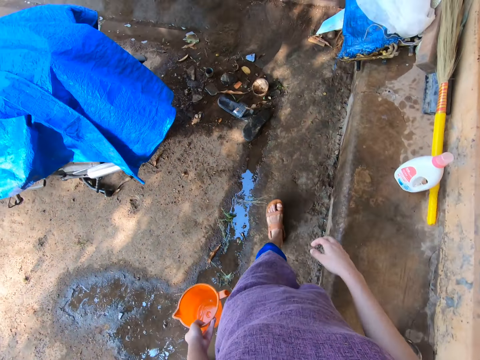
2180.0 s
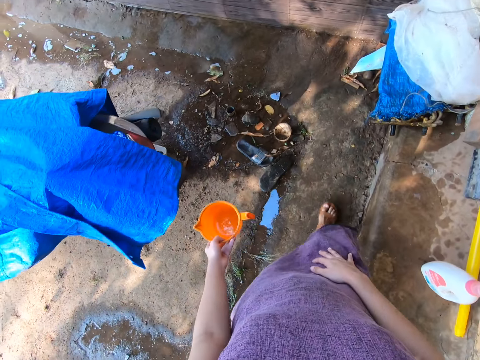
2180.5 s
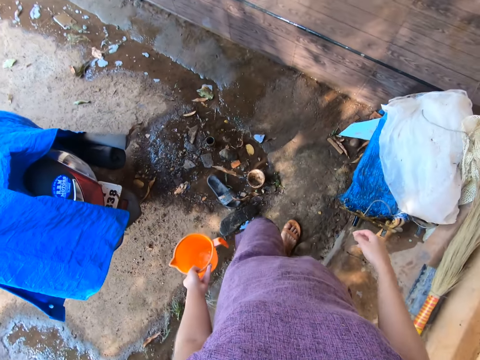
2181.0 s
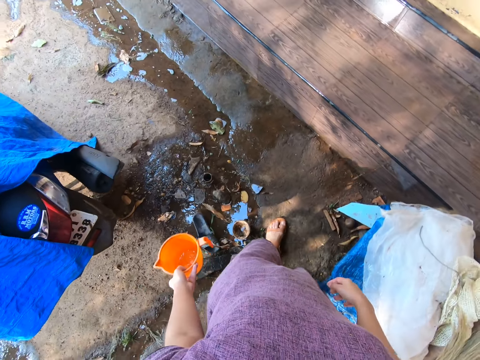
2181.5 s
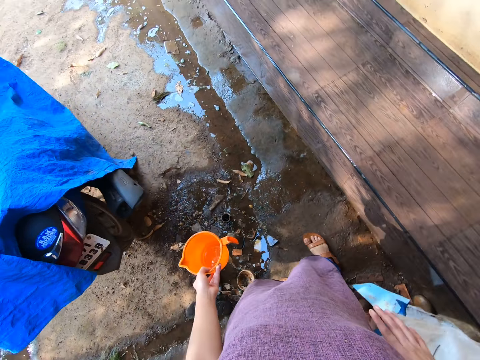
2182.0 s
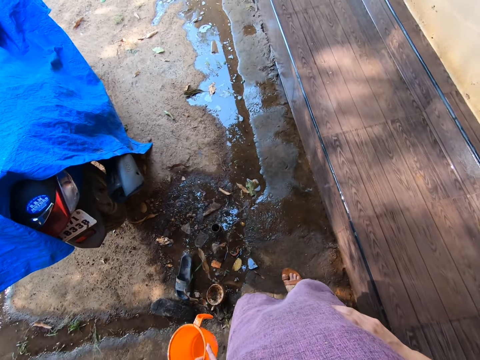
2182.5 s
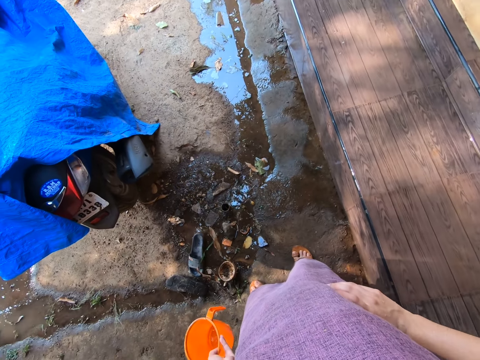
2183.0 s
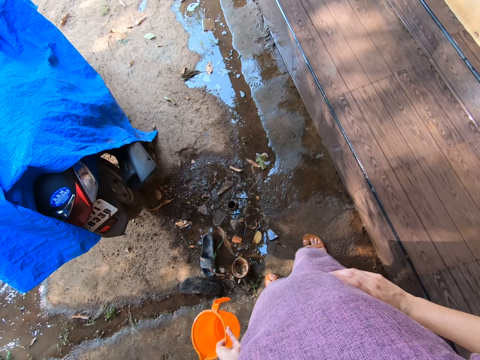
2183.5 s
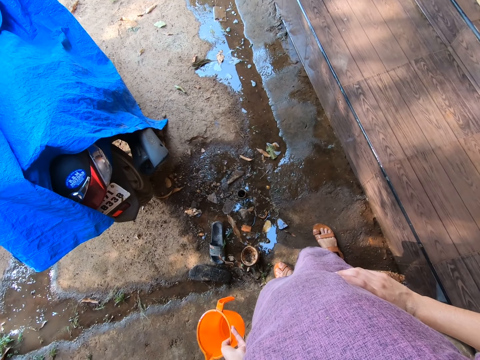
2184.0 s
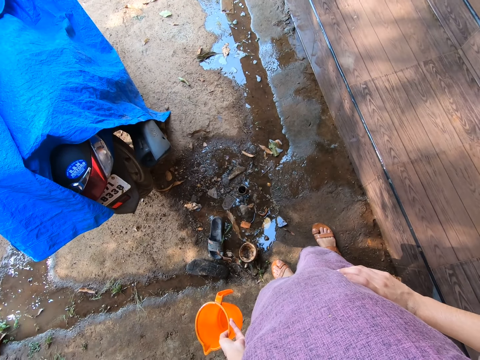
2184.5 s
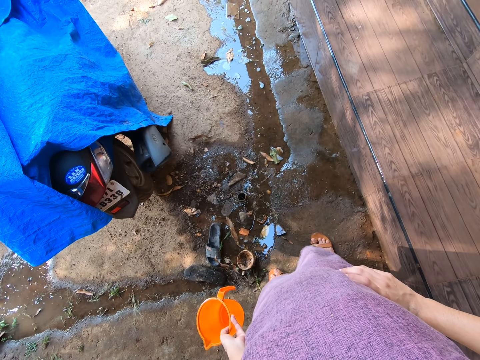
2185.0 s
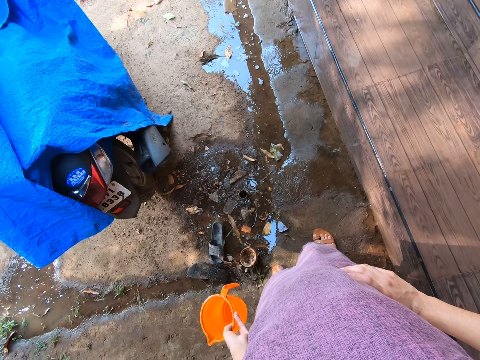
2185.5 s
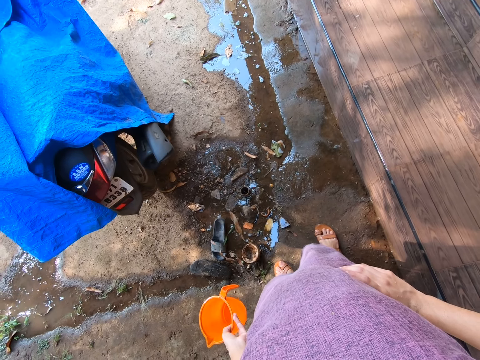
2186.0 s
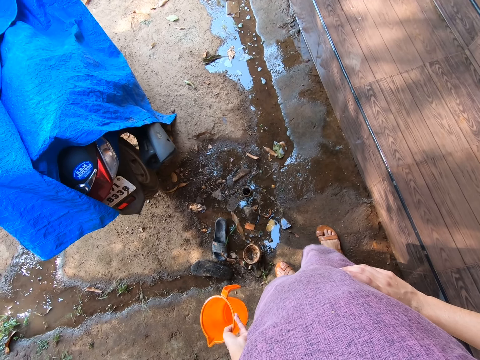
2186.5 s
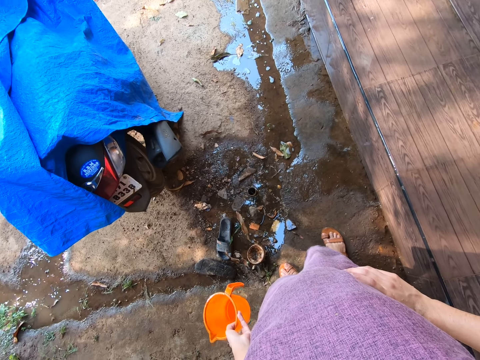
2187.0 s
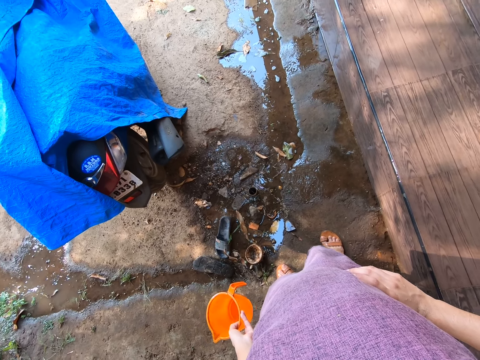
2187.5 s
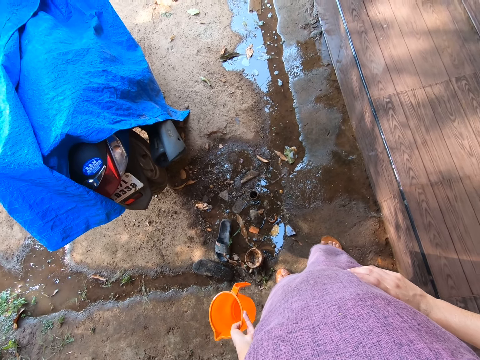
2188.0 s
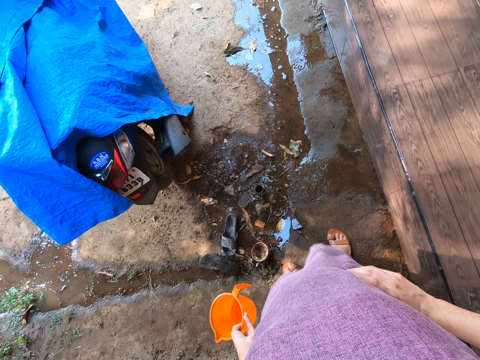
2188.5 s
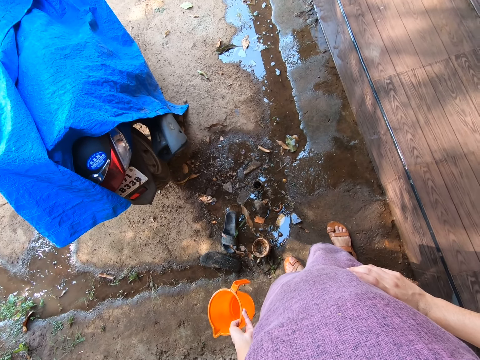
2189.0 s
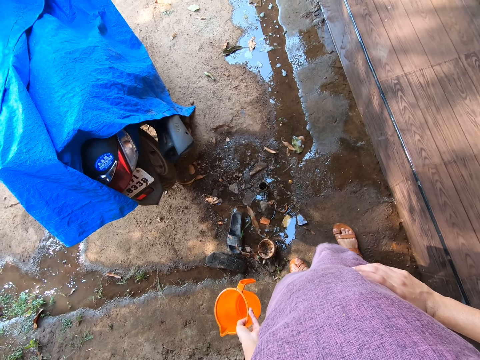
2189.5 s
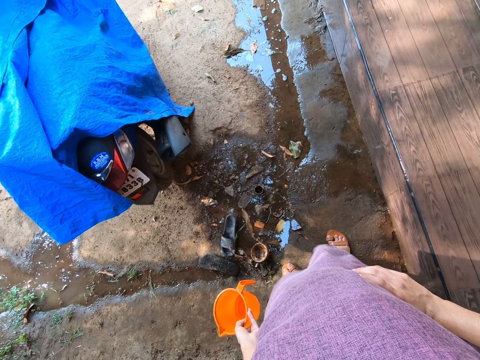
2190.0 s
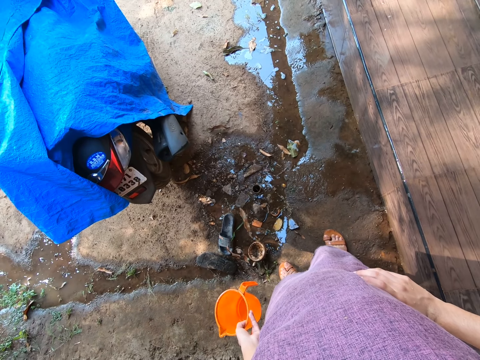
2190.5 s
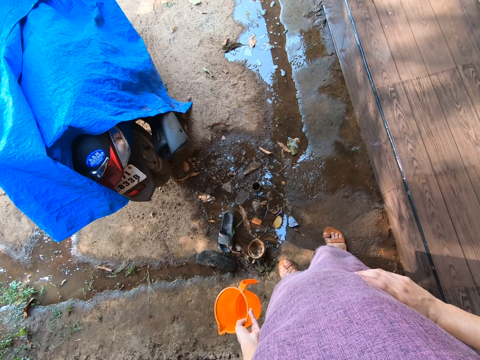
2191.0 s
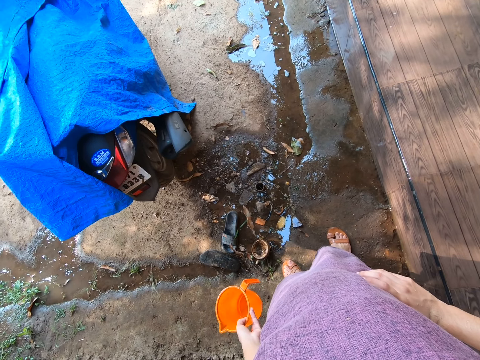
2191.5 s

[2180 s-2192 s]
The camera wearer walks around. They look around.

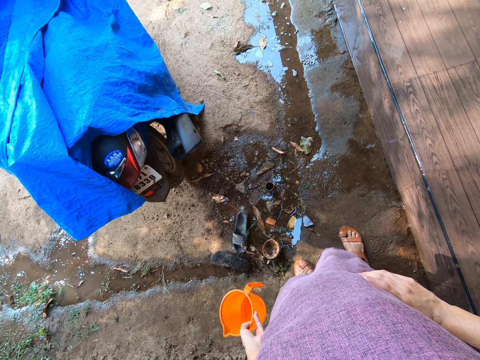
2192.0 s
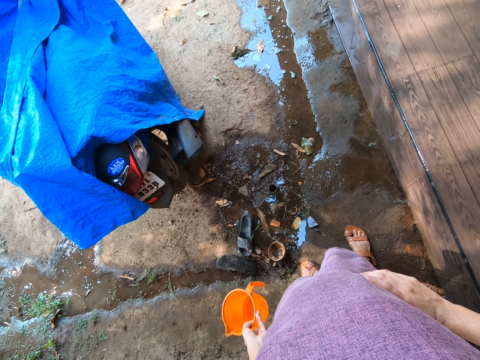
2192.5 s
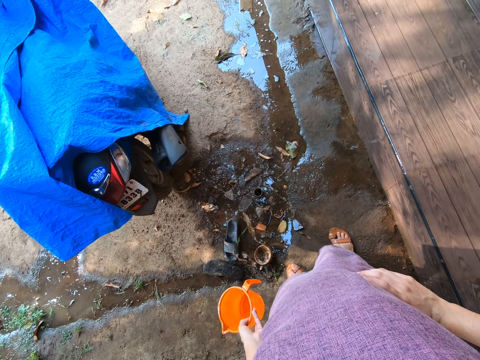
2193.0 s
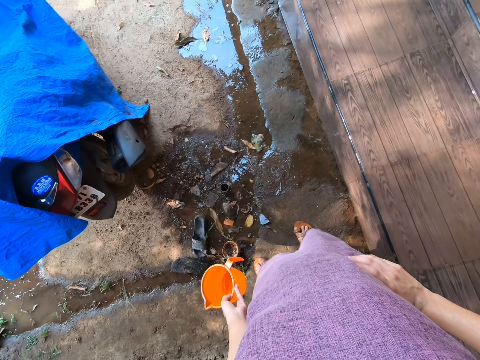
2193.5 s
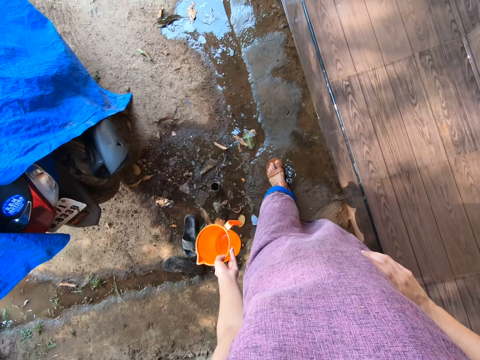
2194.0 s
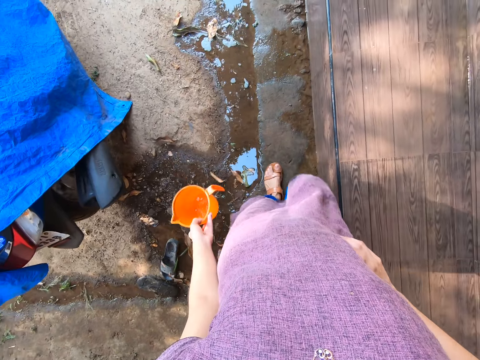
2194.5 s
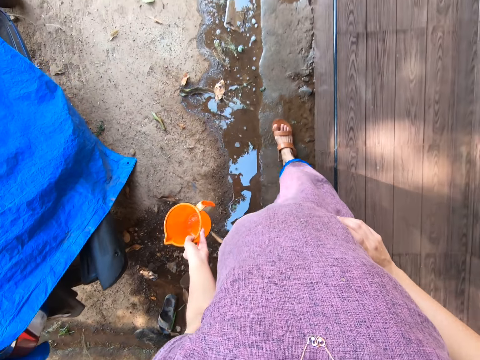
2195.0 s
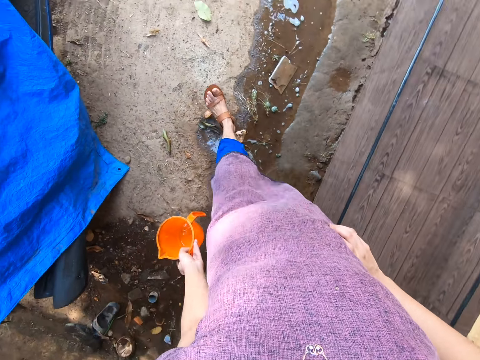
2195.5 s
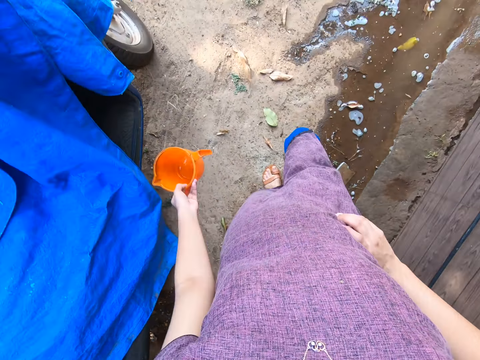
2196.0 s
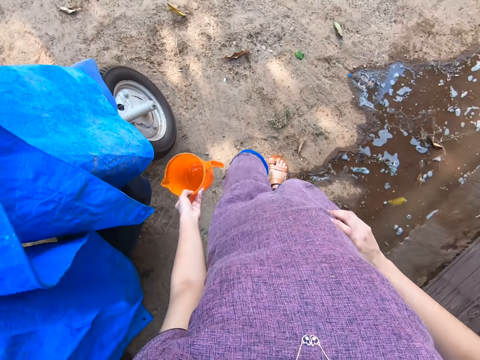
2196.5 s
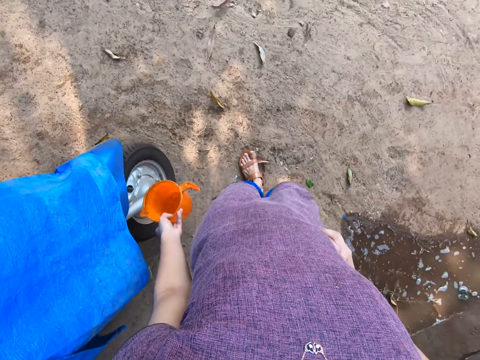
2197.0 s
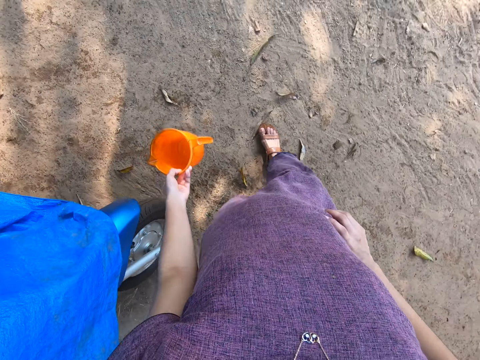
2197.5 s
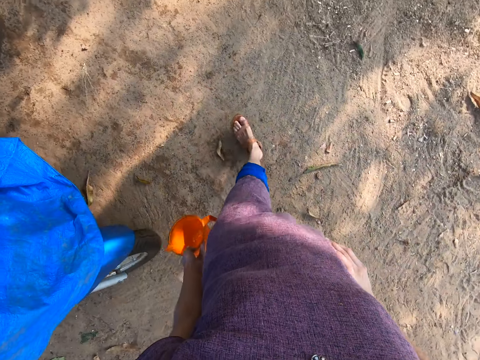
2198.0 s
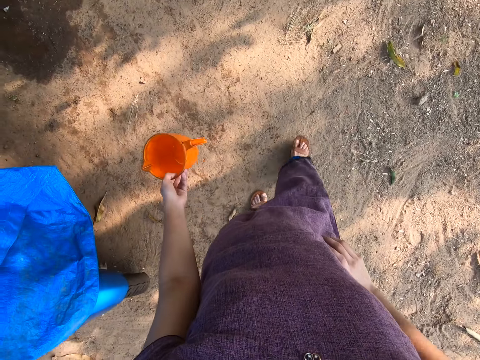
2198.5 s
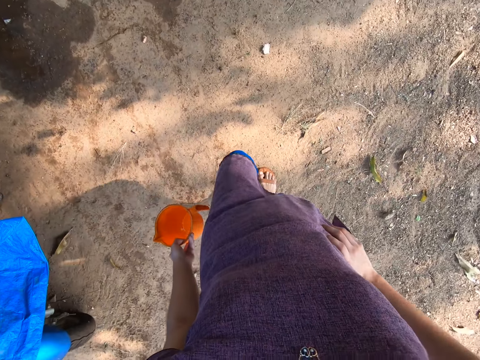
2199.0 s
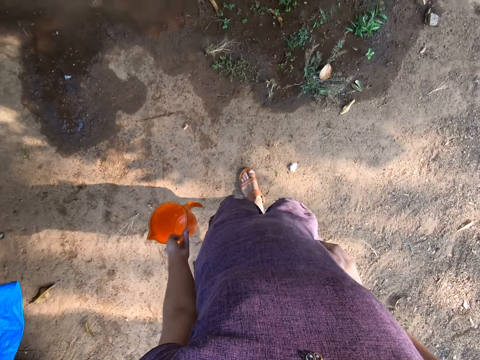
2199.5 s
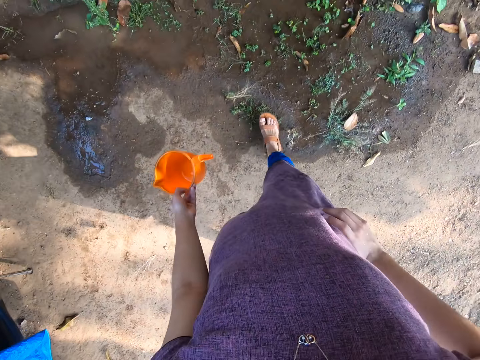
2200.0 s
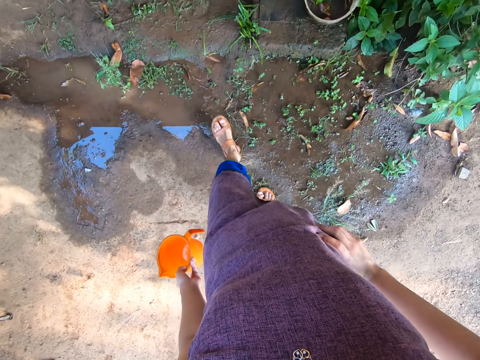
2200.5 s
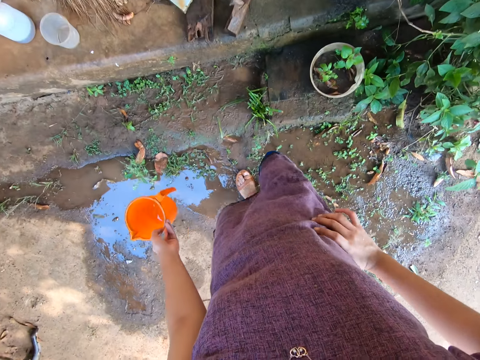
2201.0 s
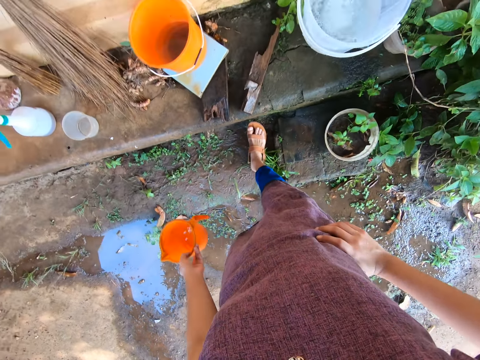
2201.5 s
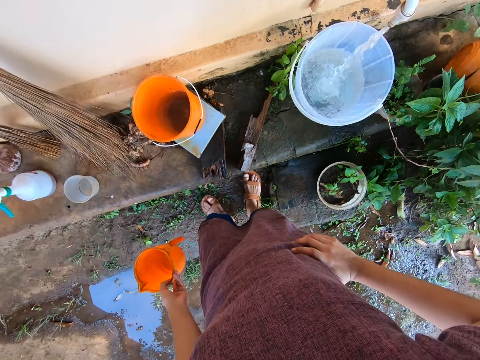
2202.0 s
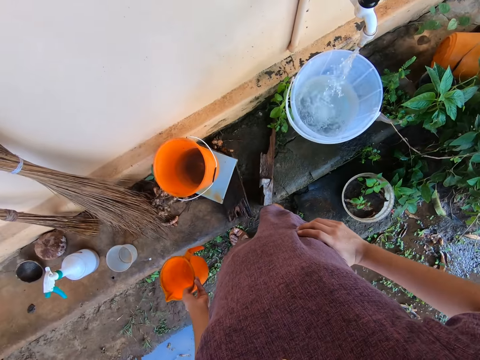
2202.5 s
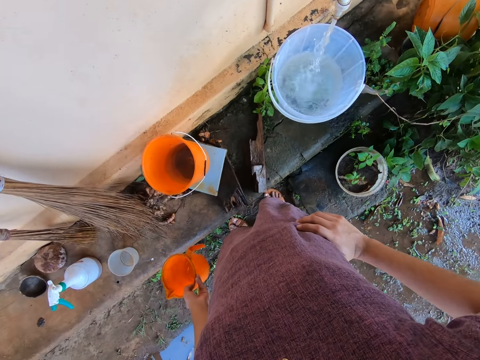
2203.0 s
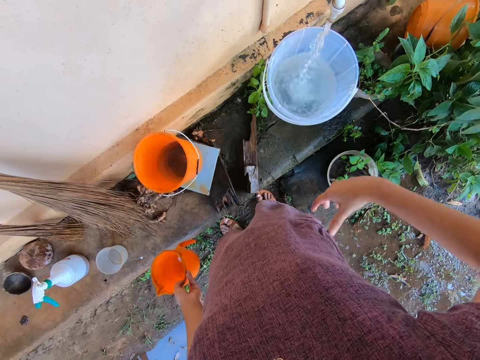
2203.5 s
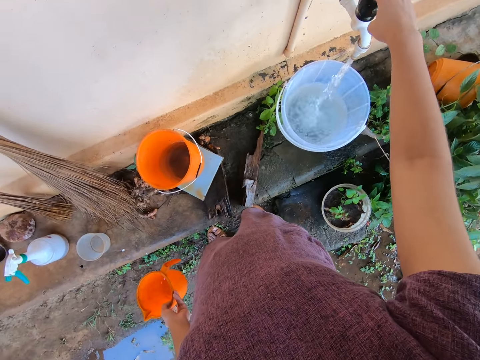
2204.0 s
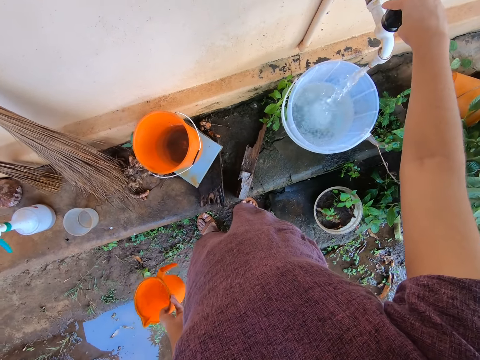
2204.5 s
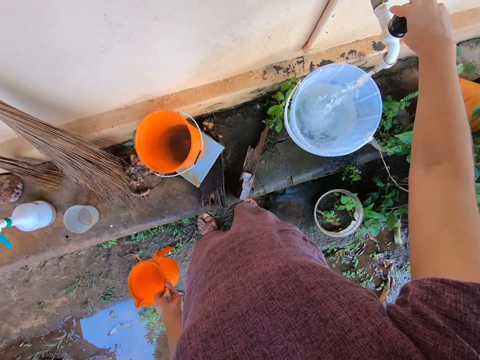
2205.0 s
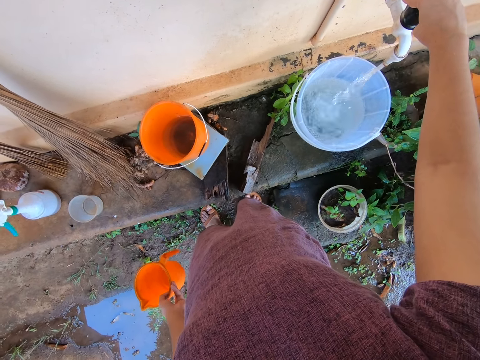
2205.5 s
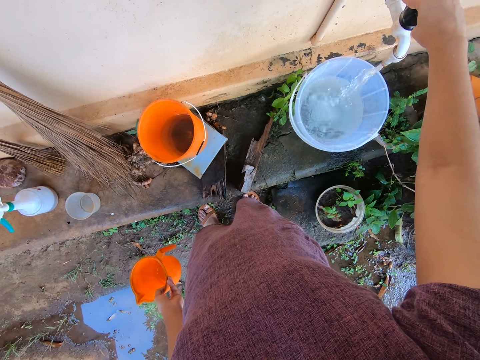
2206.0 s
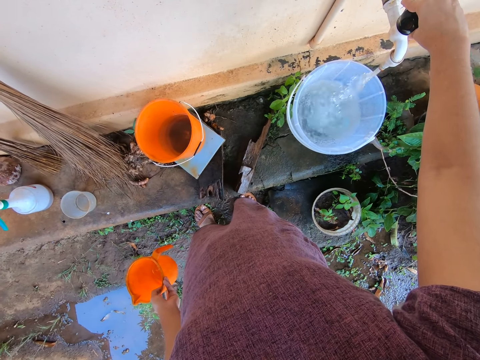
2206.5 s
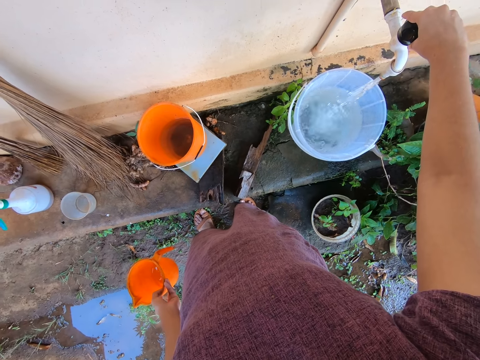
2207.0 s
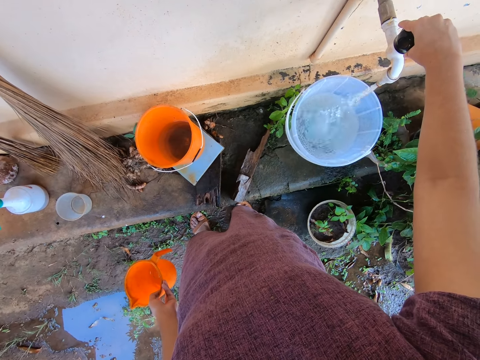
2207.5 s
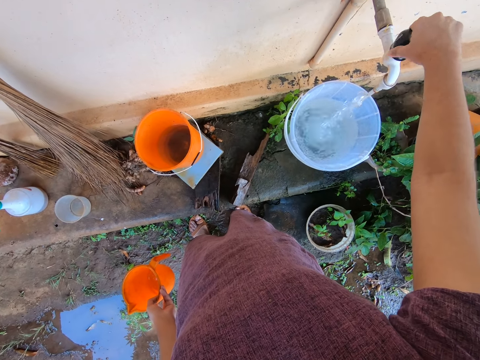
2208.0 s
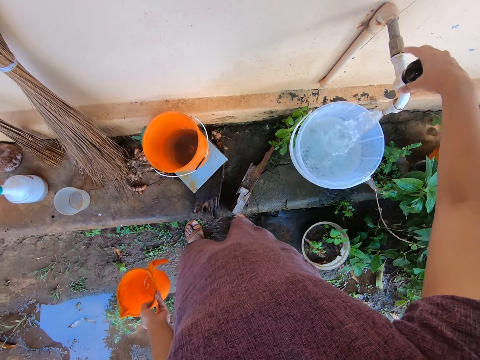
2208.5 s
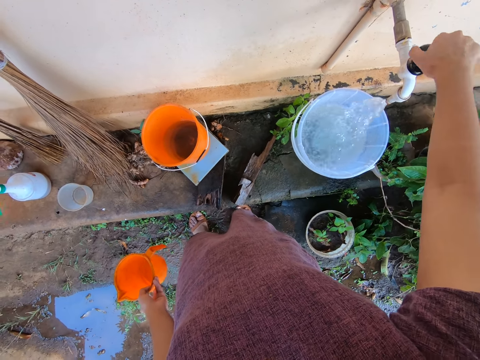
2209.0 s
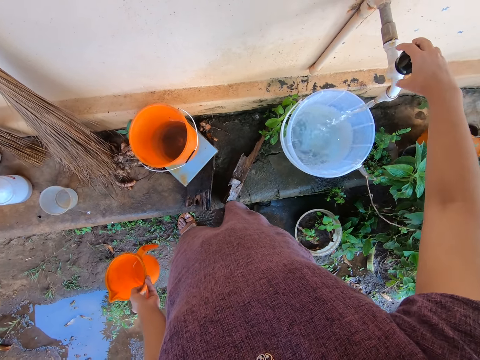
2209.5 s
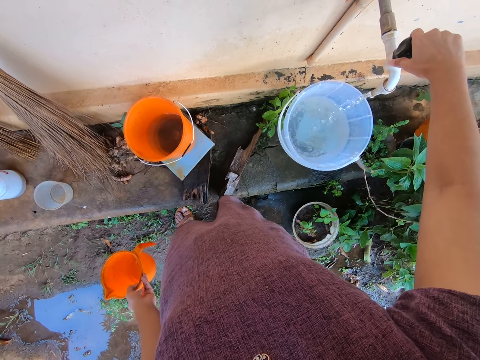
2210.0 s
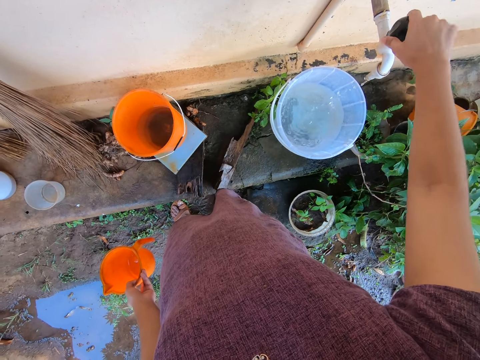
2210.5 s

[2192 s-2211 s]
The camera wearer walks around. She holds the tap with her right hand. She touches the tap. She closes the tap with her right hand.
